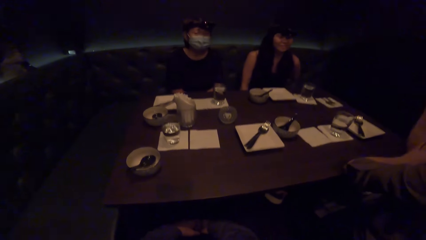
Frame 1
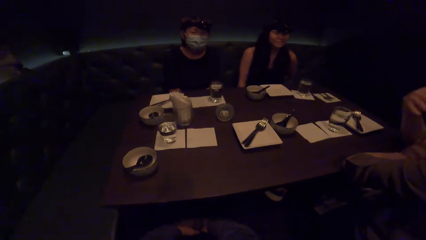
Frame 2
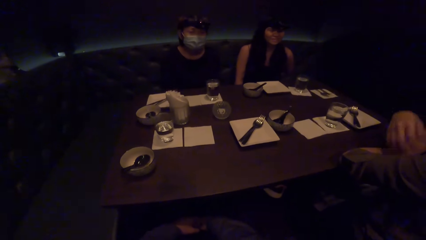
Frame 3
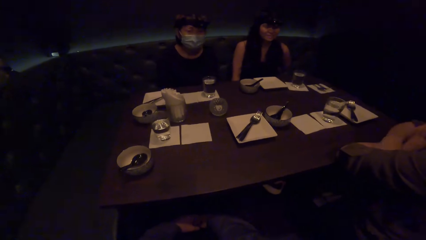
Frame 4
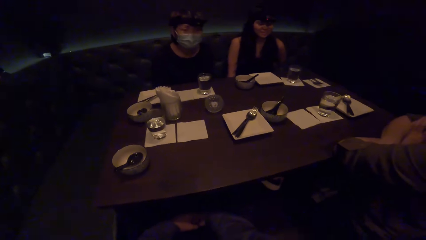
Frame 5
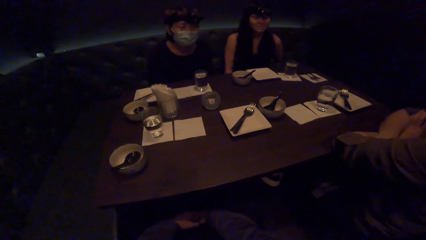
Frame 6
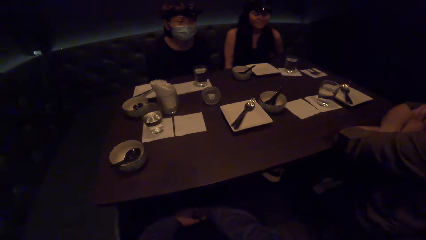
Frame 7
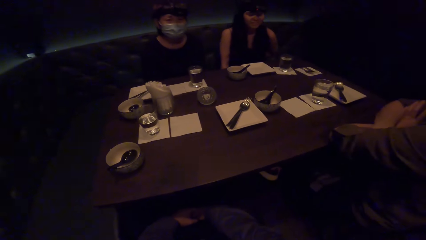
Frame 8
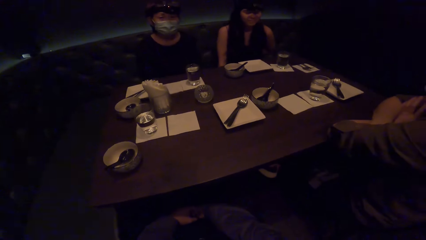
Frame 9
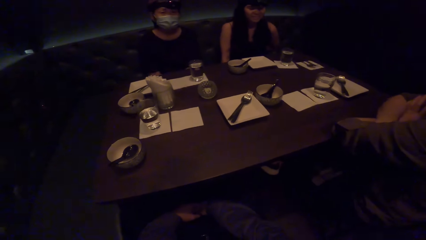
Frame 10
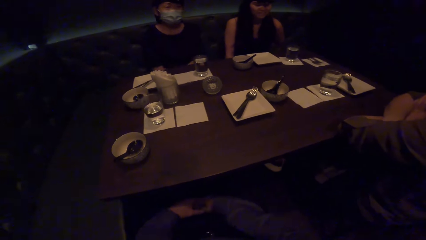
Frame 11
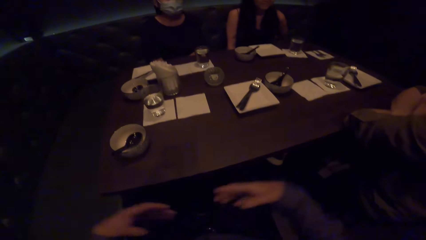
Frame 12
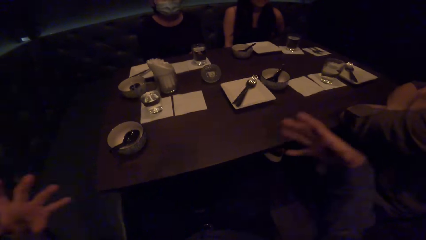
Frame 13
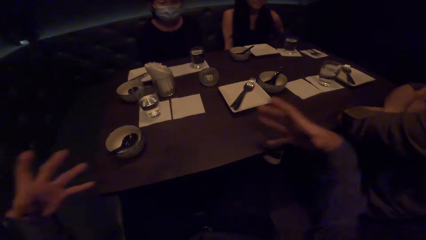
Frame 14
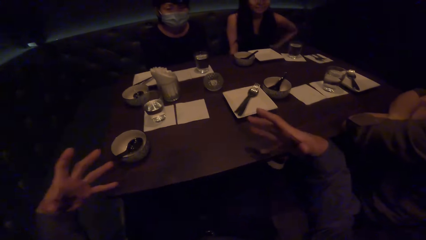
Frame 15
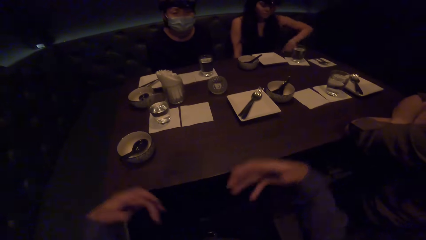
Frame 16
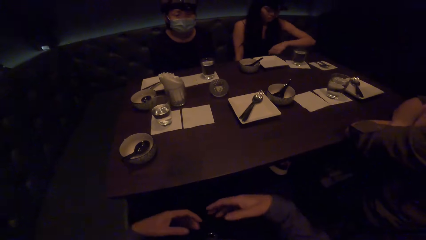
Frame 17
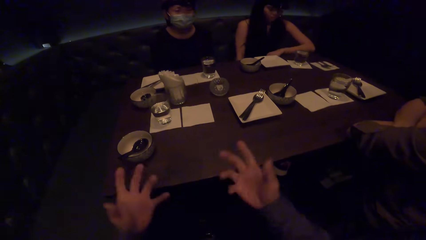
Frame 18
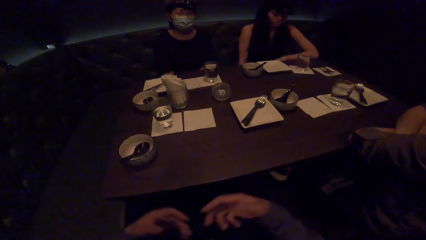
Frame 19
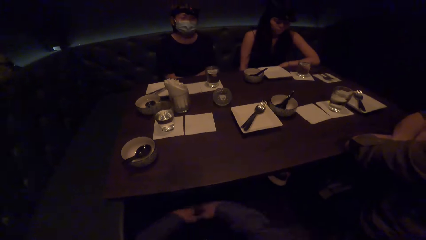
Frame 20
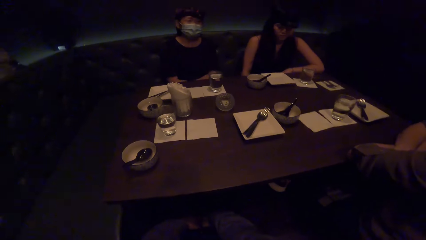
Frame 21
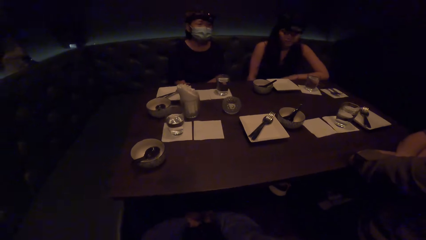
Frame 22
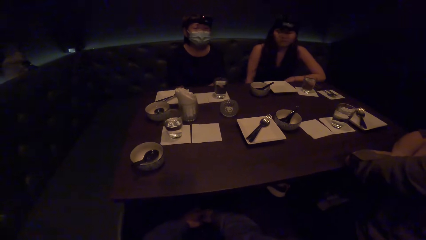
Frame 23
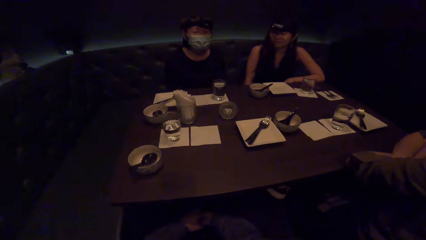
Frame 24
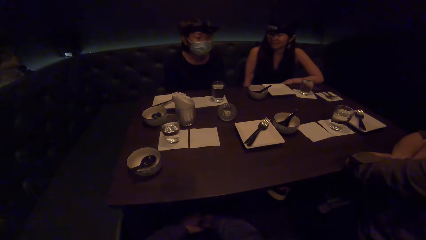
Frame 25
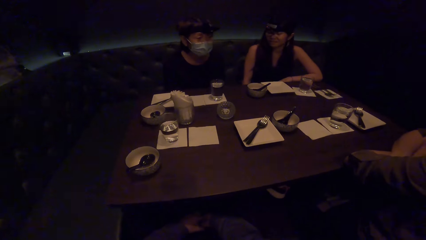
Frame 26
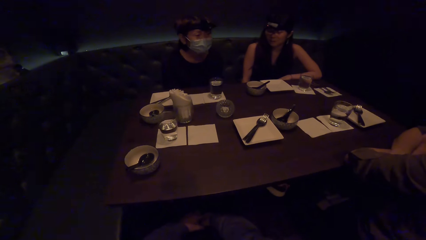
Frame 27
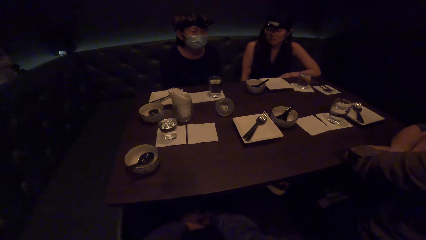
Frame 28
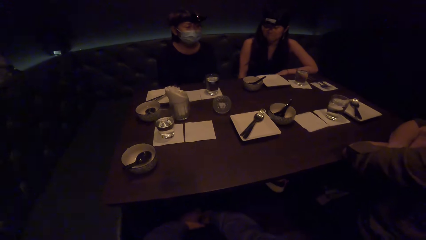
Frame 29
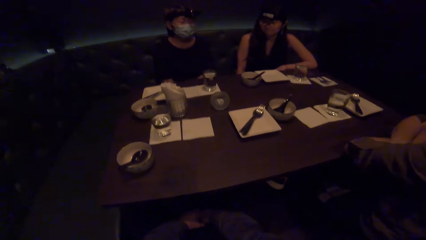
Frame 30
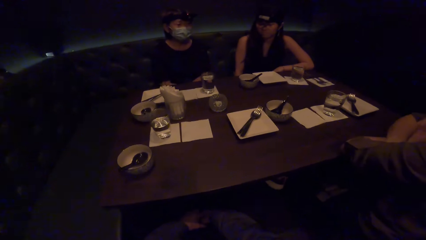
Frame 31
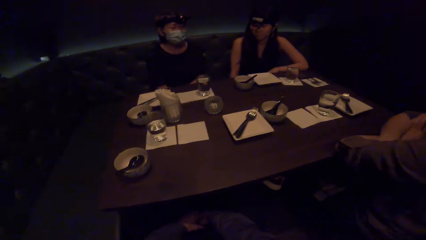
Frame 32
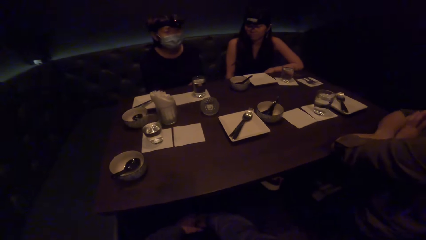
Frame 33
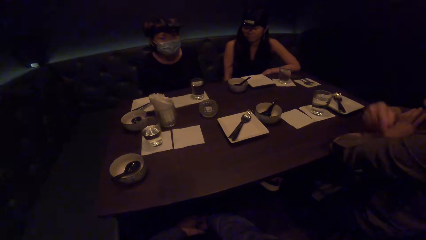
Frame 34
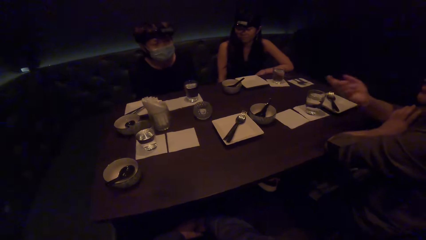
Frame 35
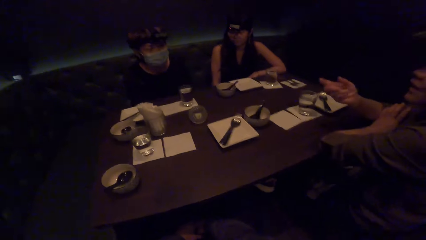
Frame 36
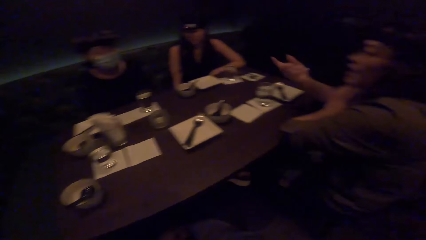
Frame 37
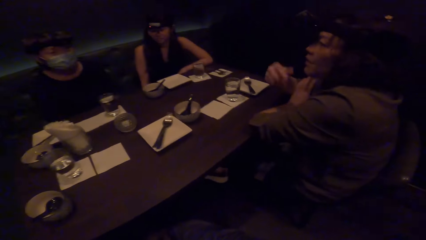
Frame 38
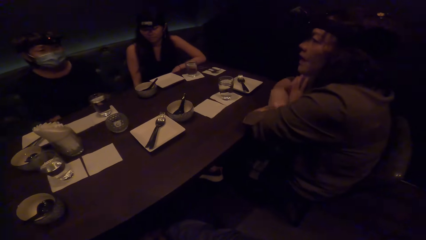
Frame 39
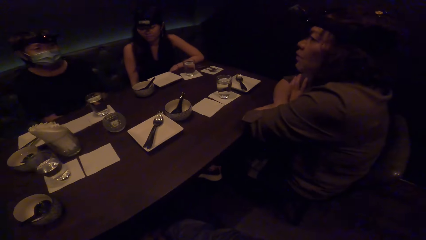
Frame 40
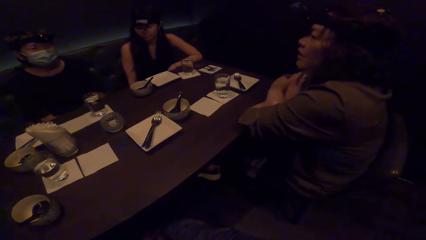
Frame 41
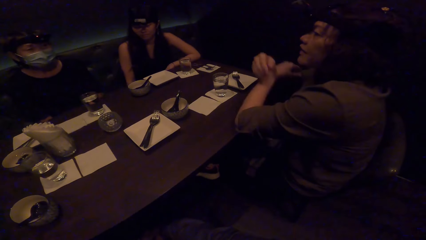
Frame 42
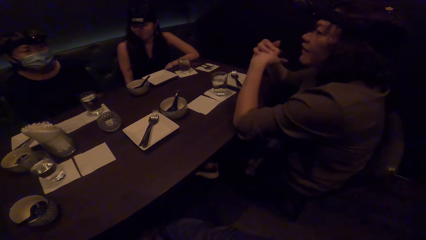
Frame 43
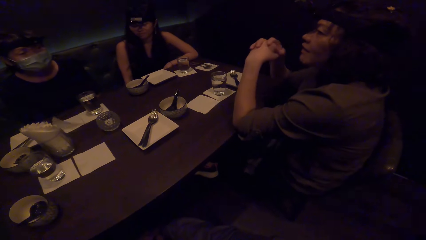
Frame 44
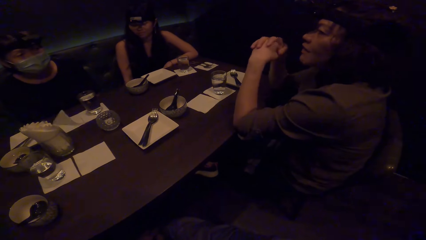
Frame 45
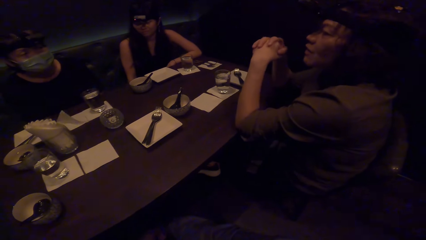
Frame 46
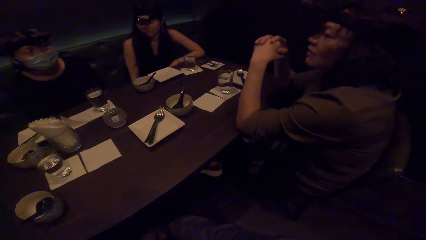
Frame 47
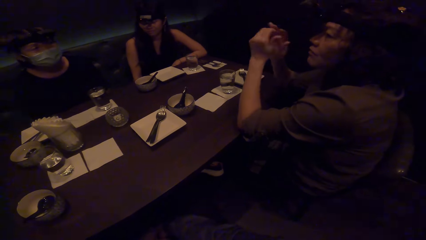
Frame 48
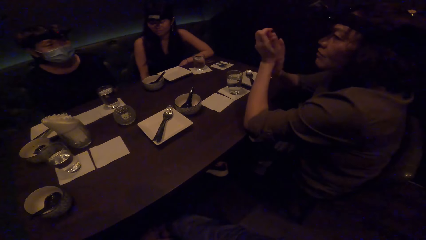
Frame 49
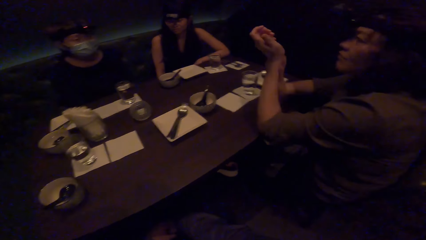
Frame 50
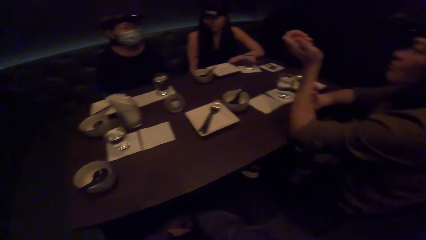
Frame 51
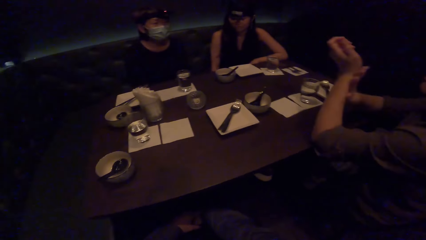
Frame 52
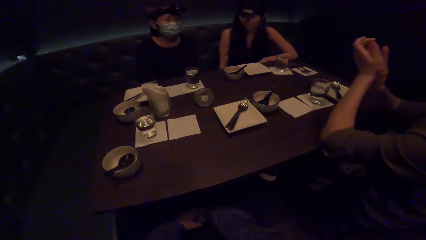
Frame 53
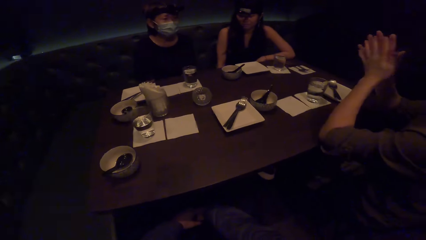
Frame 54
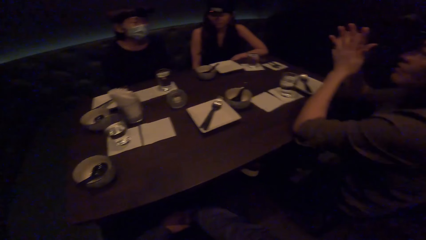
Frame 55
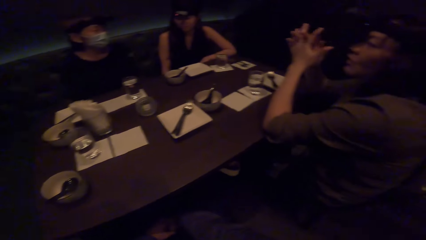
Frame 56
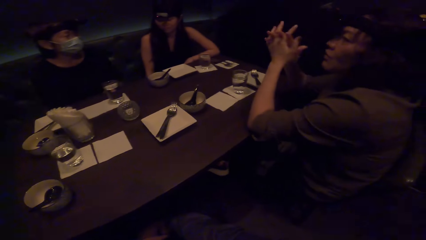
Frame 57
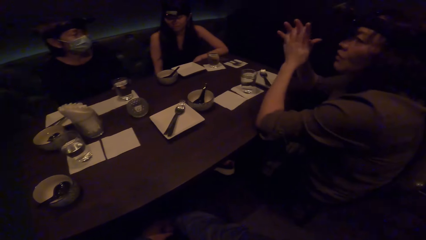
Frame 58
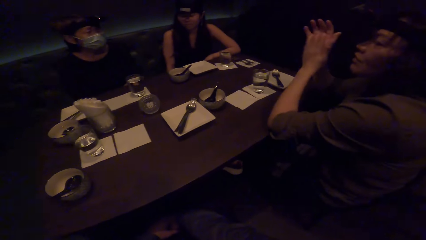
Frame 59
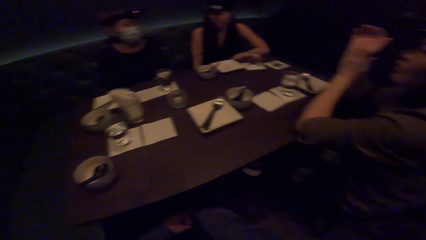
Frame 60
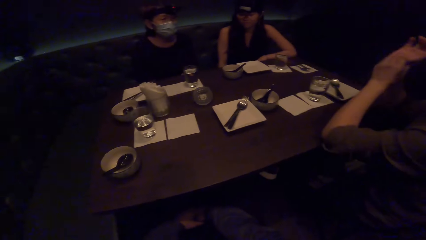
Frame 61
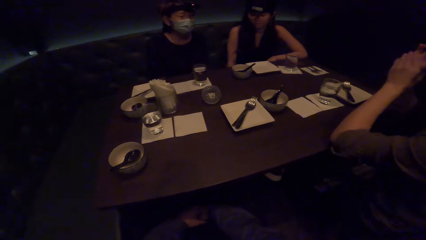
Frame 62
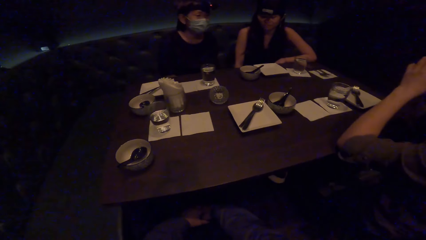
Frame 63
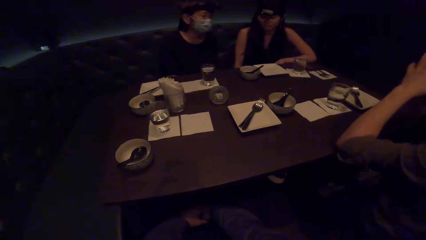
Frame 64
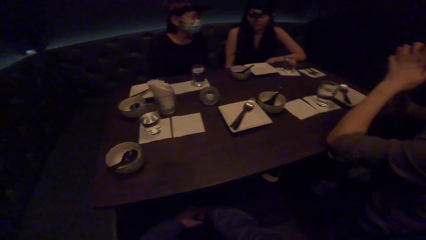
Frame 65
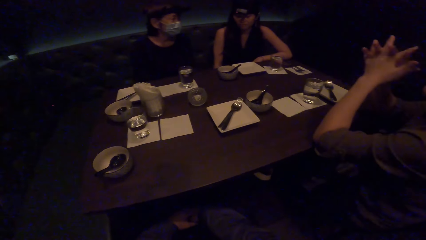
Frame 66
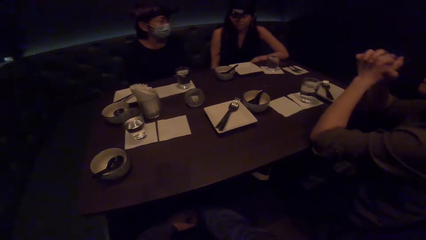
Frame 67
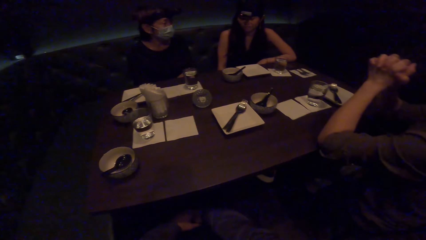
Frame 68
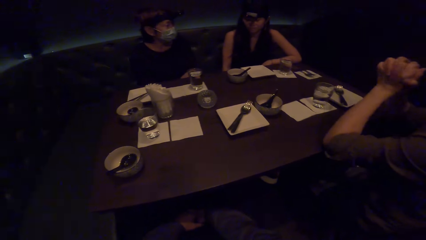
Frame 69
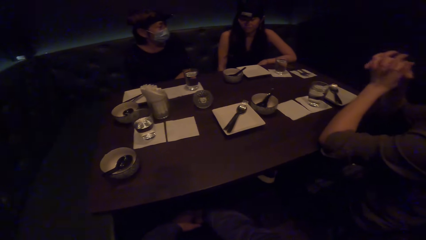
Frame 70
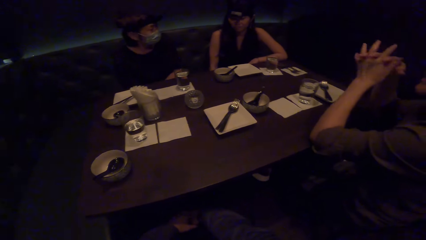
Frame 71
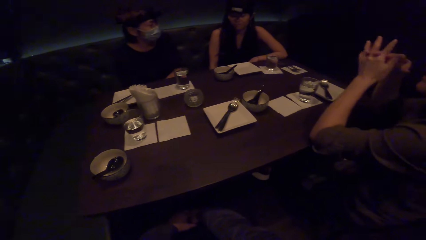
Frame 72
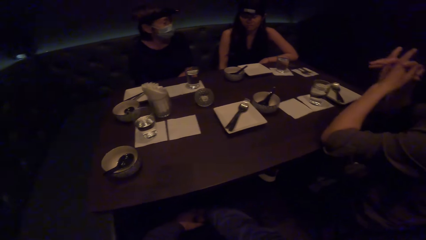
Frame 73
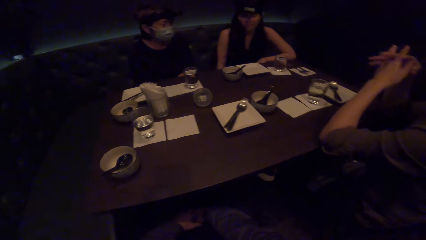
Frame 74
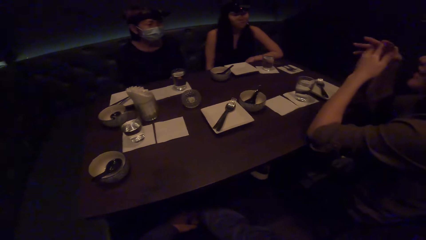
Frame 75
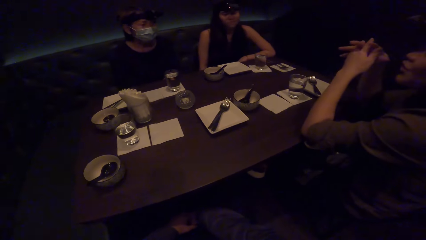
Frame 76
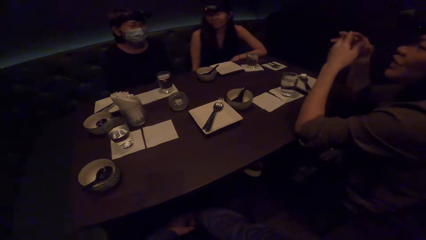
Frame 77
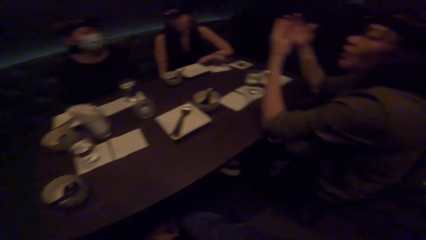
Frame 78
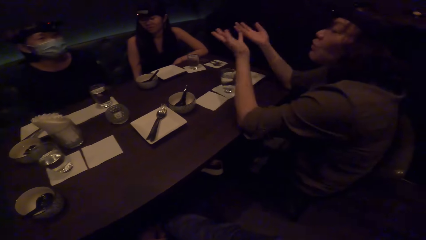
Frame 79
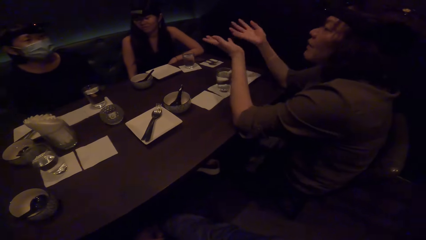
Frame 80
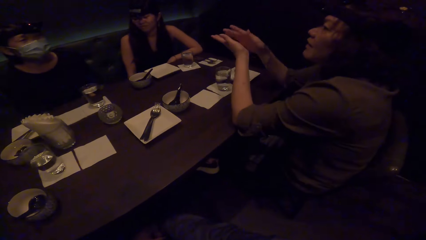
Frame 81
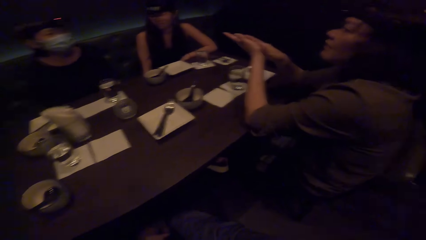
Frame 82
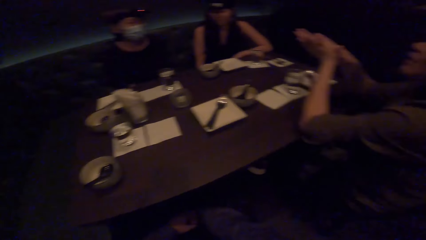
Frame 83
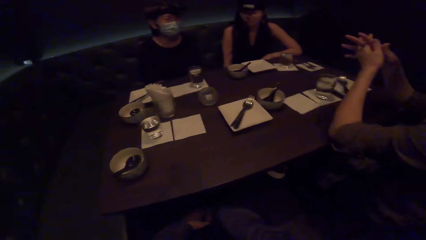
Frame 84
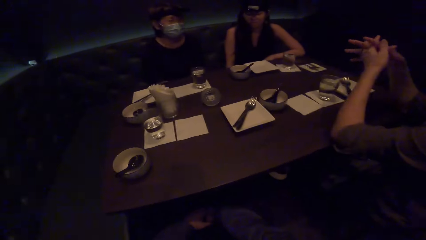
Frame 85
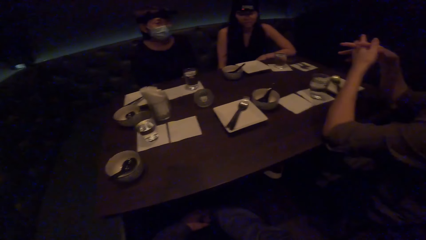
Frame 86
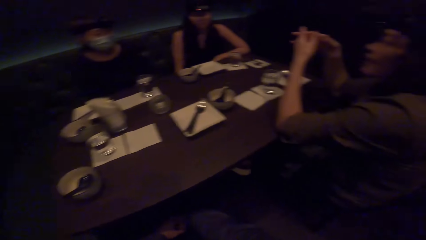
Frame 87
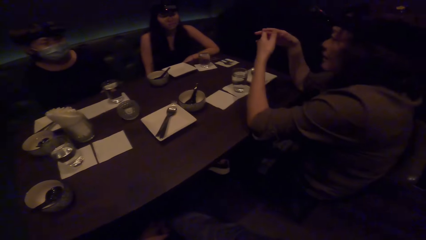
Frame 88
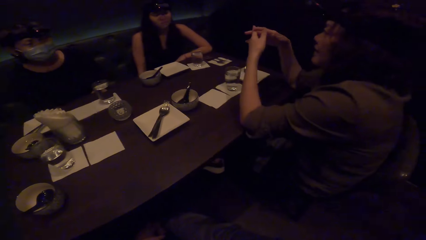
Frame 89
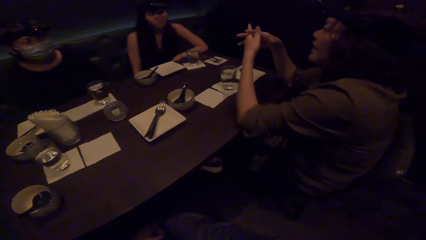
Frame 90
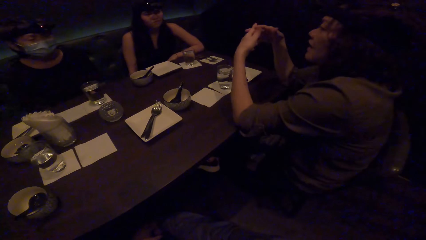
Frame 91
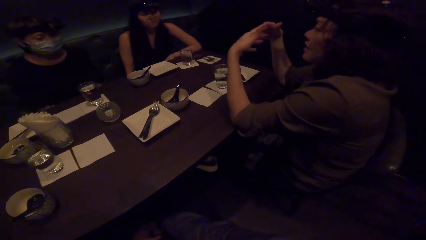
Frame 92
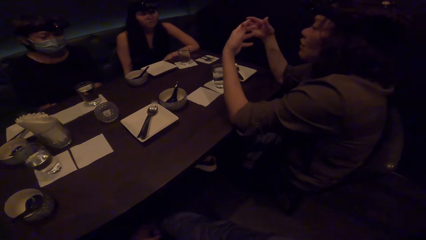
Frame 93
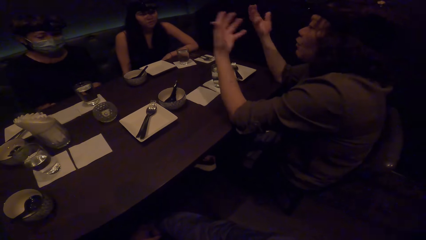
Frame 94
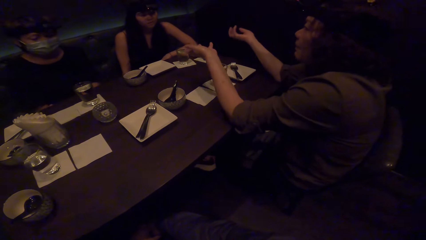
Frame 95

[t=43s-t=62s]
A woman puts hands together. The camera wearer raises both hands. Another woman raises the right hand. The camera wearer looks around. The other woman holds both hands together. The other woman rubs the left hand with the right hand. The other woman scratches her left hand with the right hand. The other woman puts fingers together. The camera wearer looks around. The other woman opens hands. The other woman stretches both hands. The camera wearer looks around. The other woman stretches both hands. The other woman puts fingers together.
